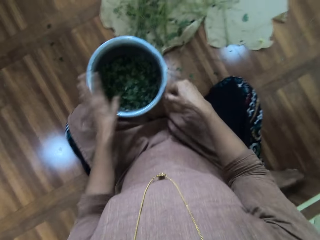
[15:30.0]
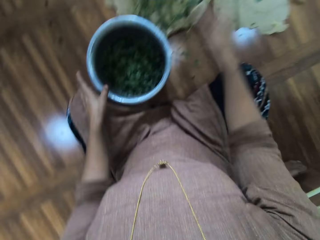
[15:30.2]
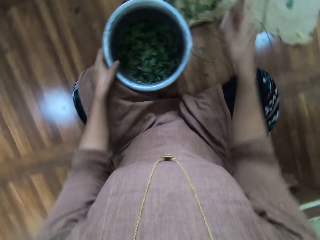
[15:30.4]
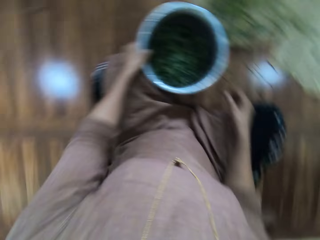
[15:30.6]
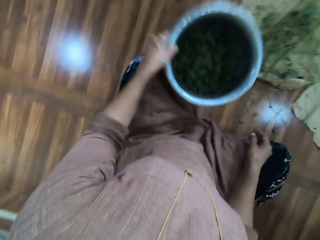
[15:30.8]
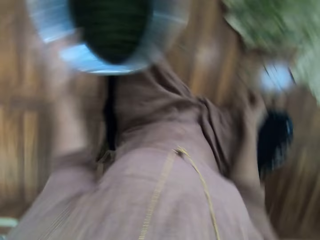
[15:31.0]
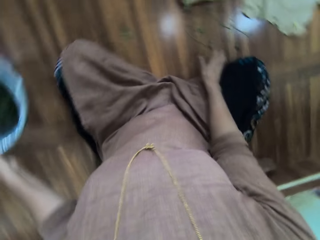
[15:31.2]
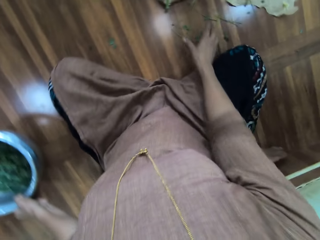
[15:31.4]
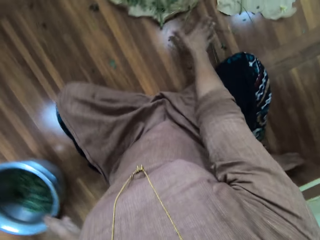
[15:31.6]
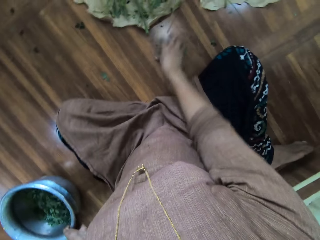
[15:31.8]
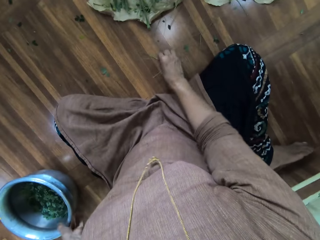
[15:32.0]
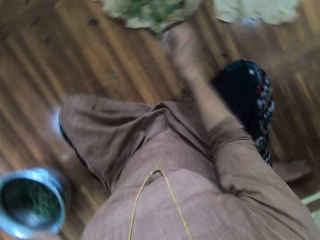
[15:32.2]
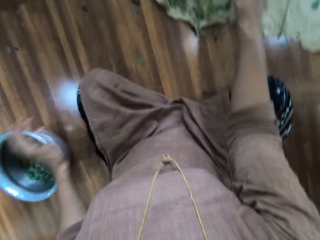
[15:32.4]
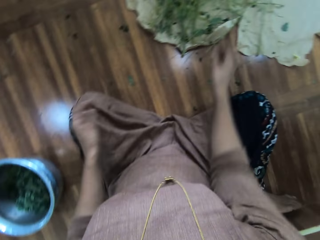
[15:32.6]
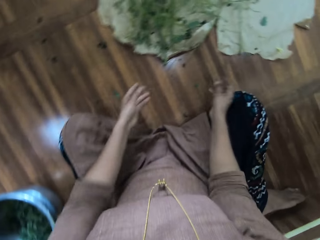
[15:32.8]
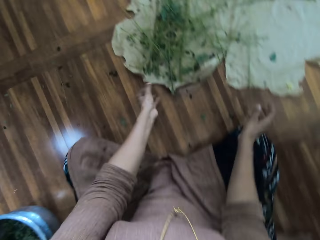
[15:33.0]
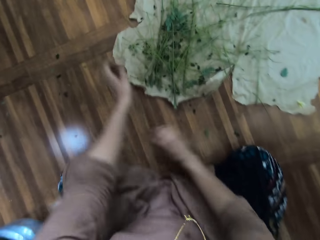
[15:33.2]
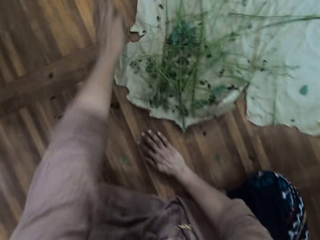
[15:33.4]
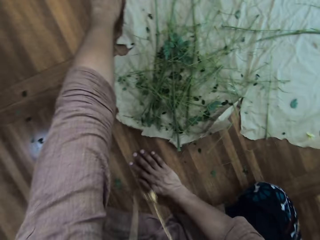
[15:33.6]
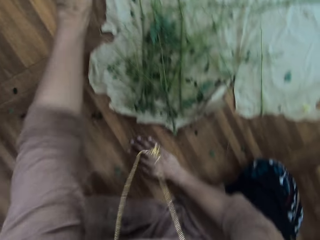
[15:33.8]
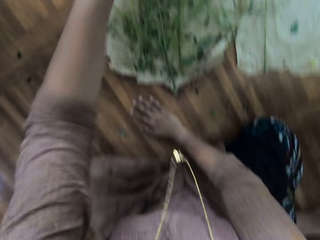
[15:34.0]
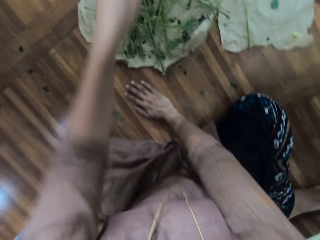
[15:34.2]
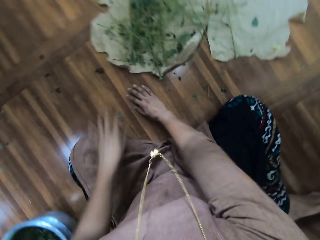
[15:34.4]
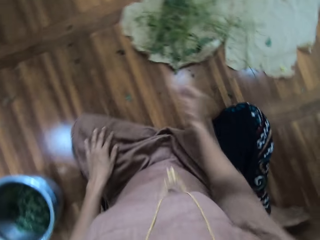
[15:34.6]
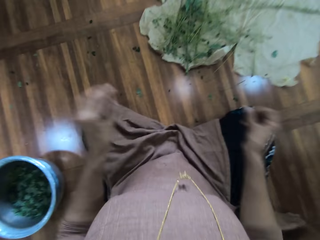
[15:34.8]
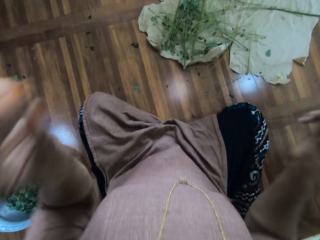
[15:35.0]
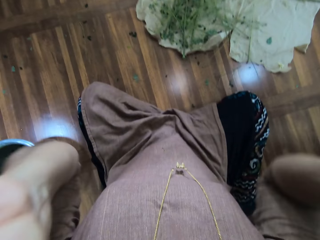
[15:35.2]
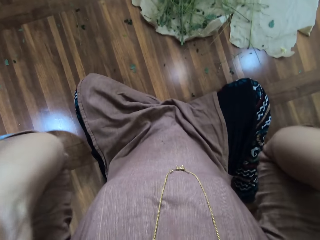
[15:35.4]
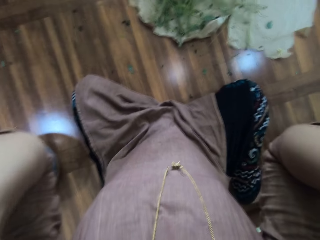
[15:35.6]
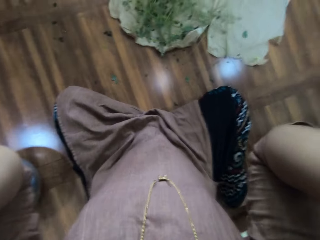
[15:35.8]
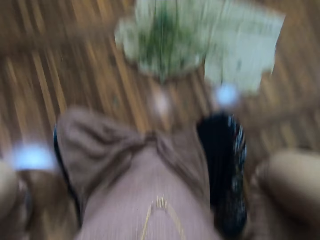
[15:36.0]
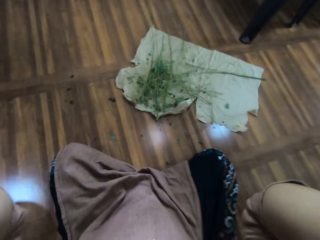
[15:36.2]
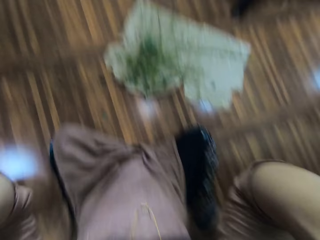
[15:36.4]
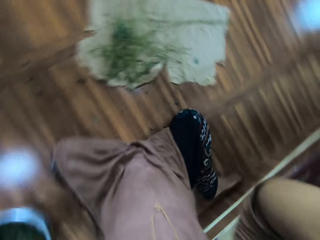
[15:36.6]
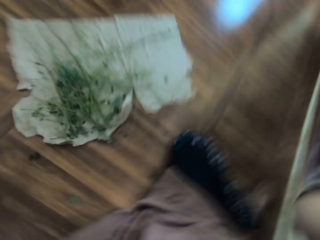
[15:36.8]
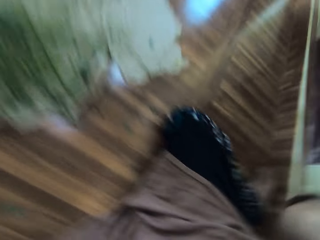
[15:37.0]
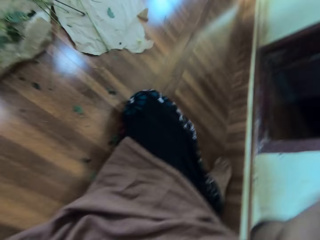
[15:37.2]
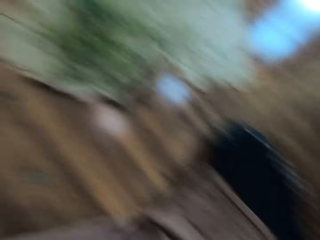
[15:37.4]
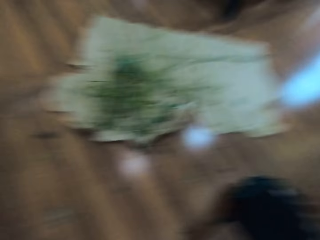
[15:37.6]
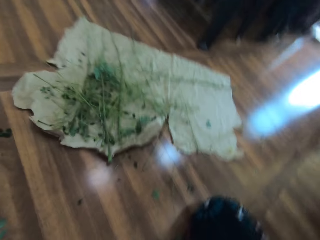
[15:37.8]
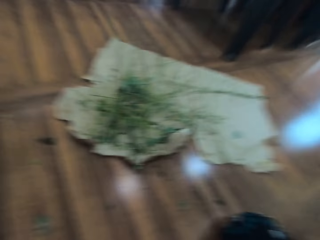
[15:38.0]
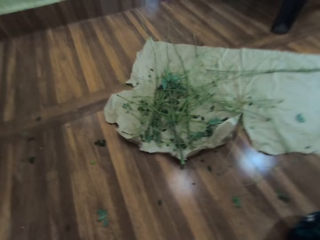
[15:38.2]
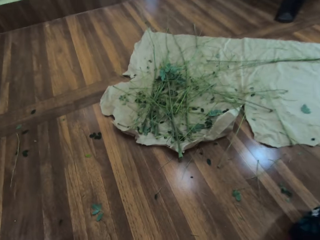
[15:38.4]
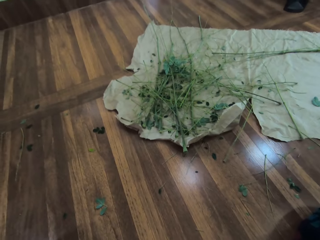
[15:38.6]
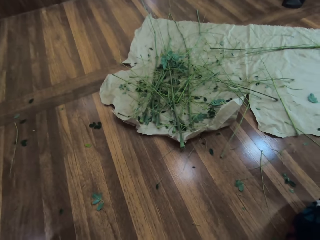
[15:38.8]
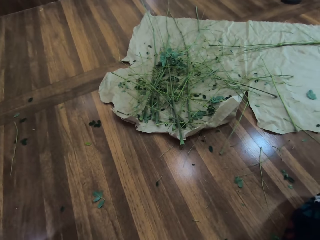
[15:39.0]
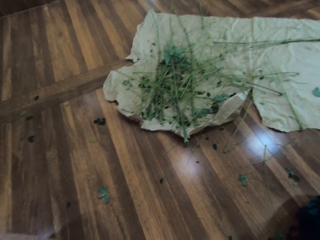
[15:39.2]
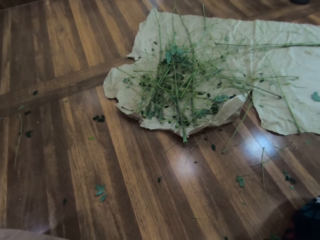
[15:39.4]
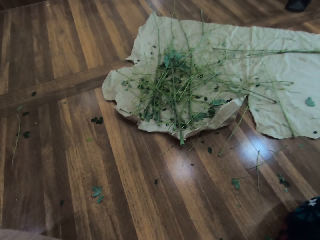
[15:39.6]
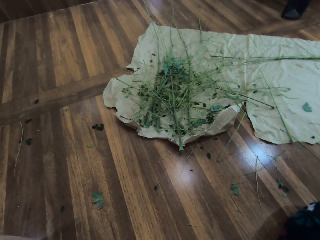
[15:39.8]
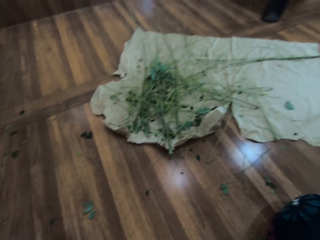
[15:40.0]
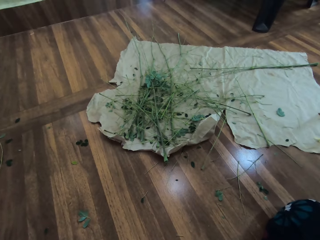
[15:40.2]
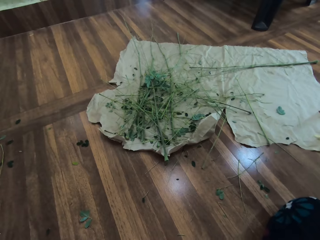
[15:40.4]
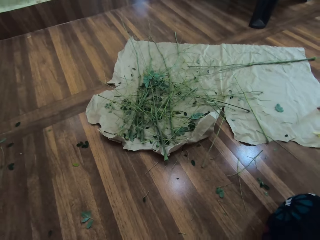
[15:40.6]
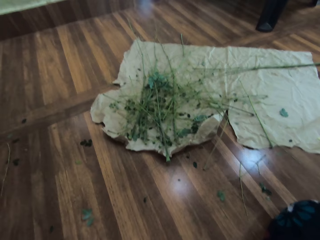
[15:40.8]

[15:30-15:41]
The camera wearer removes the leaves from a branch. They drop the leaves into the bucket. They throw the branch. They lift the bucket. They move a cooking pot. They put down the bucket. They pick up branches from the floor. They assemble the tree branches. They throw away the branches. They touch the floor. They touch a cloth. They adjust the camera.
